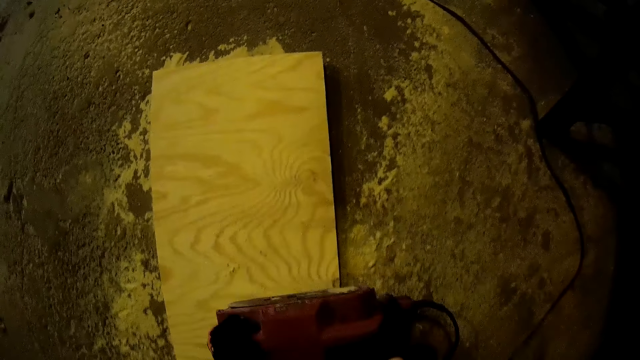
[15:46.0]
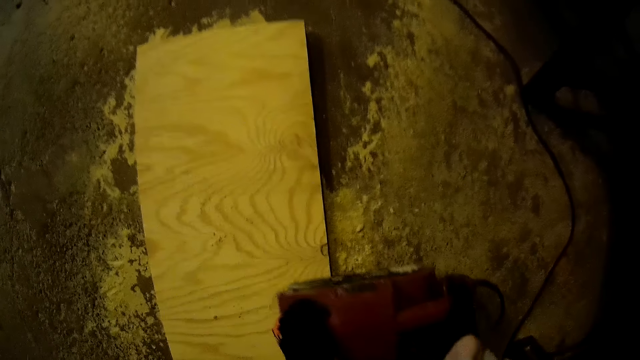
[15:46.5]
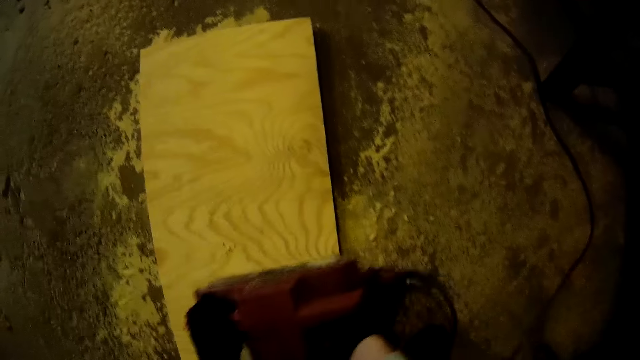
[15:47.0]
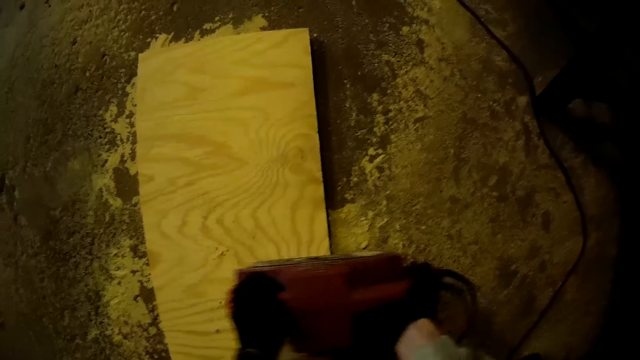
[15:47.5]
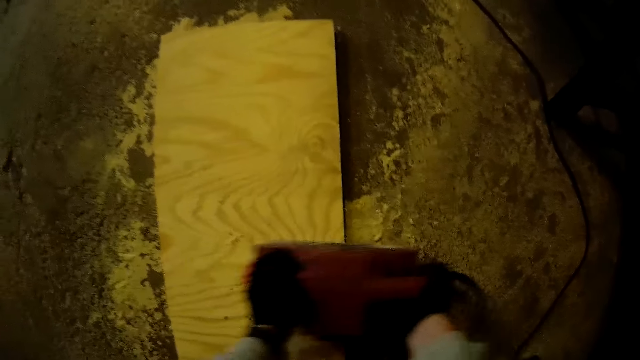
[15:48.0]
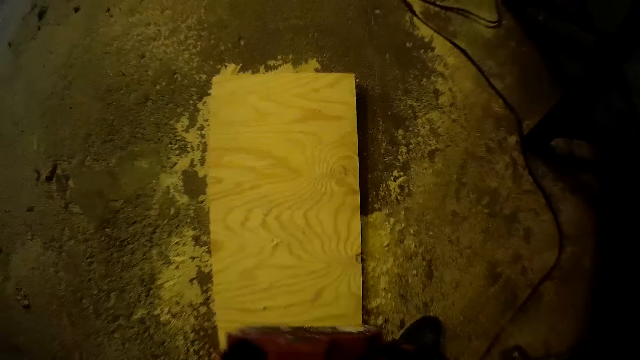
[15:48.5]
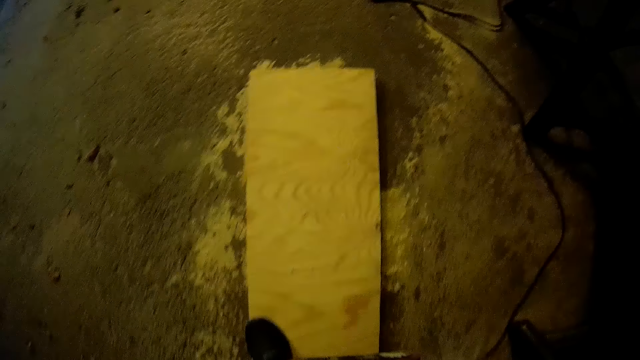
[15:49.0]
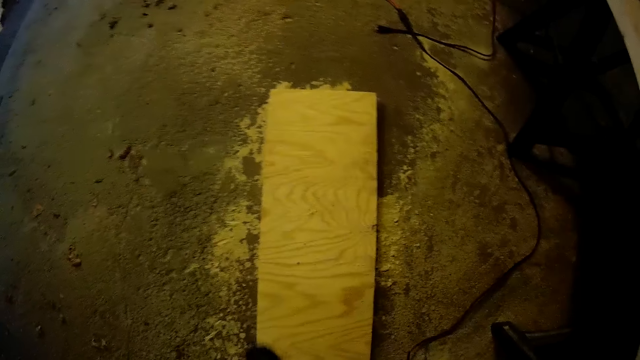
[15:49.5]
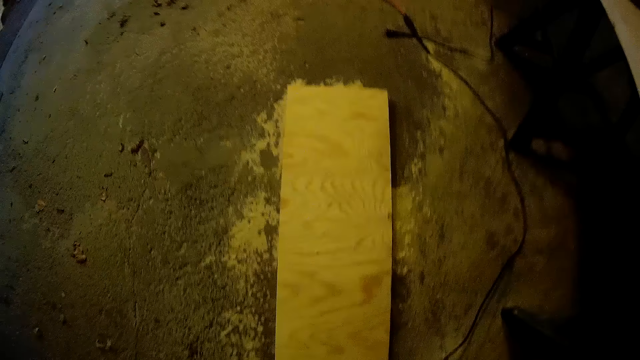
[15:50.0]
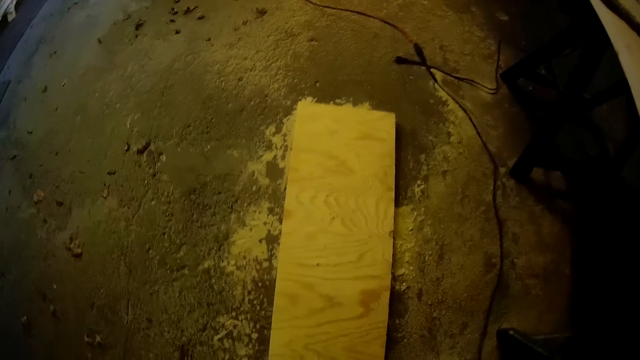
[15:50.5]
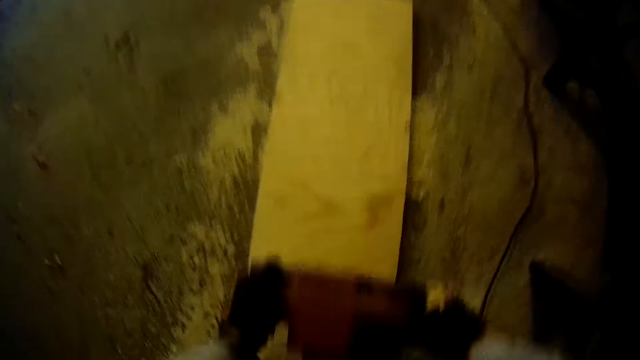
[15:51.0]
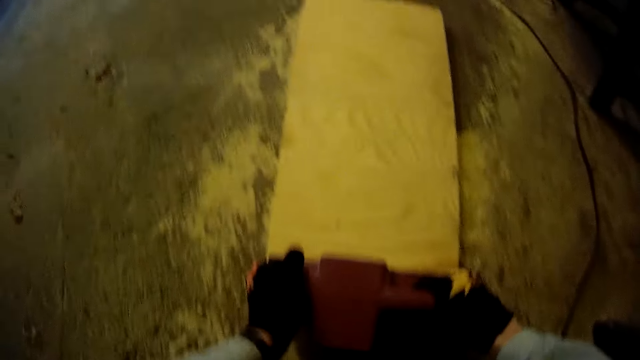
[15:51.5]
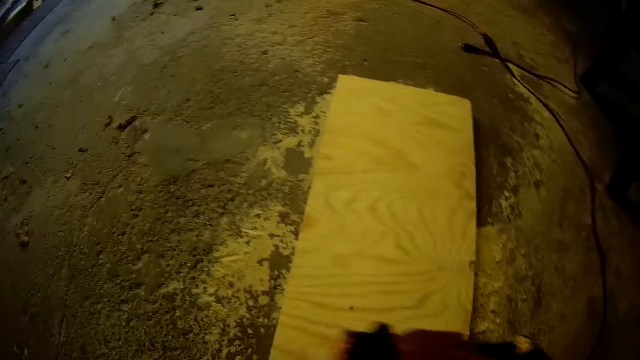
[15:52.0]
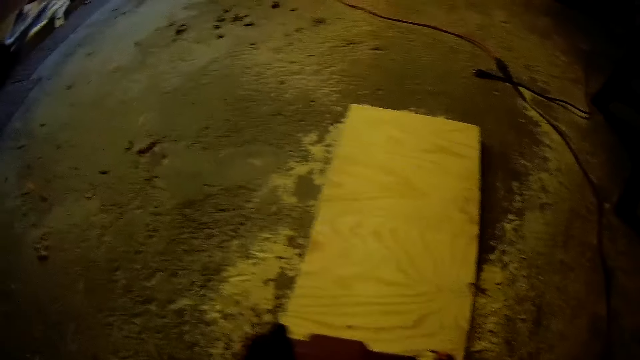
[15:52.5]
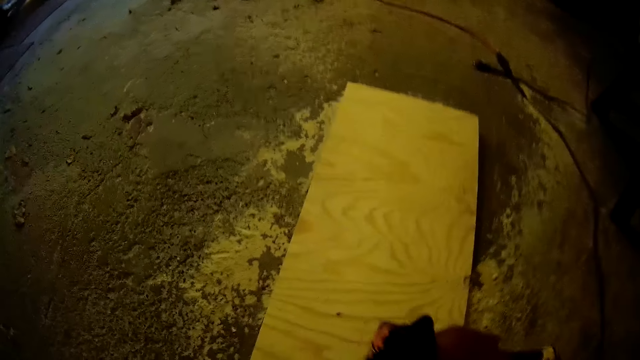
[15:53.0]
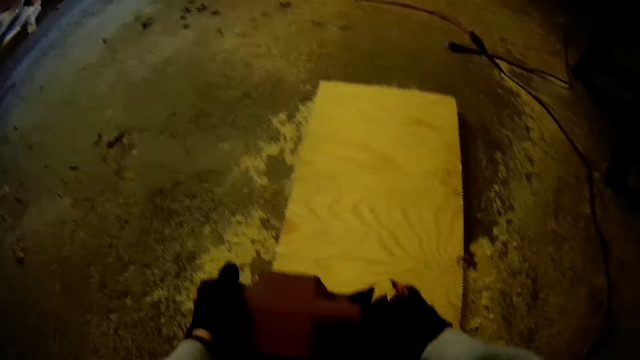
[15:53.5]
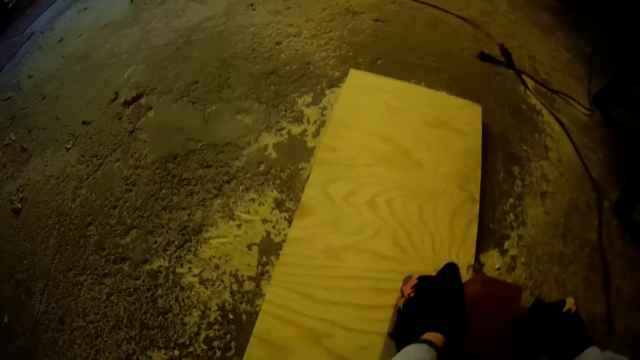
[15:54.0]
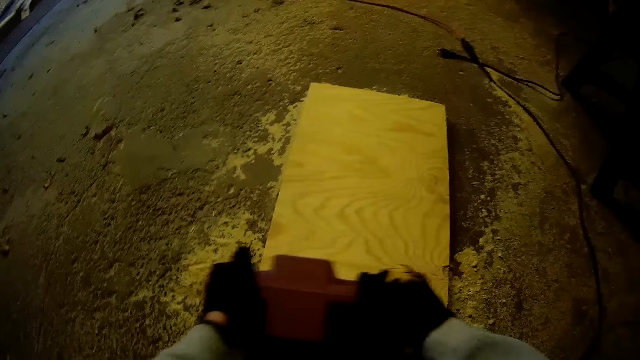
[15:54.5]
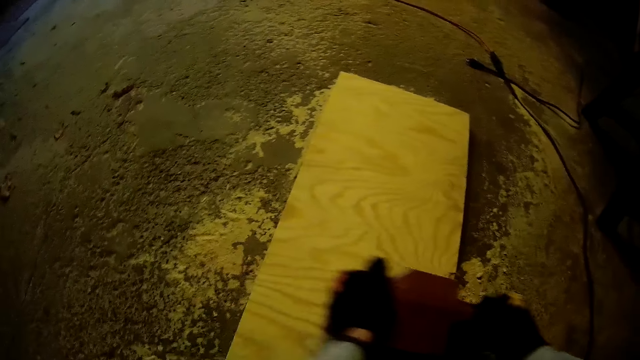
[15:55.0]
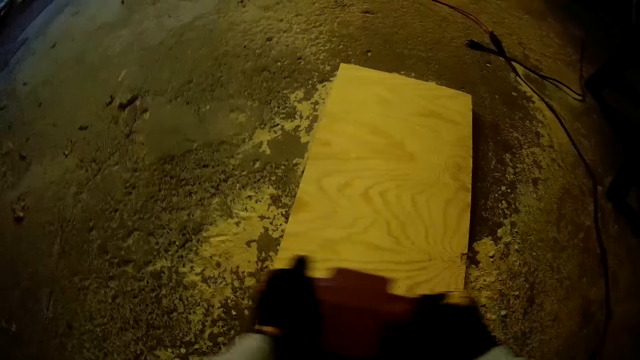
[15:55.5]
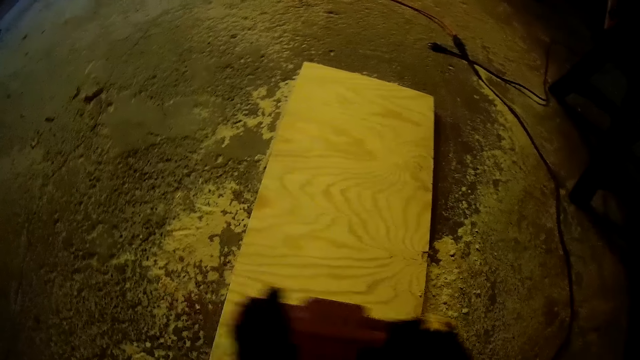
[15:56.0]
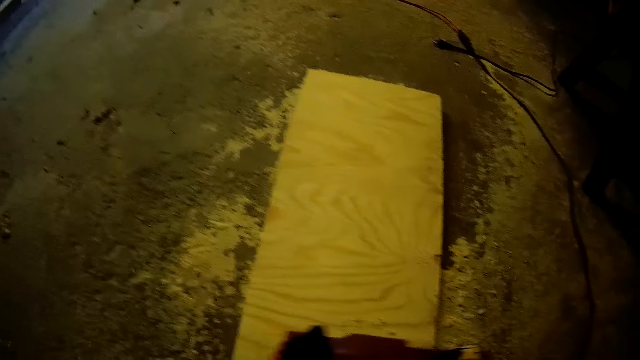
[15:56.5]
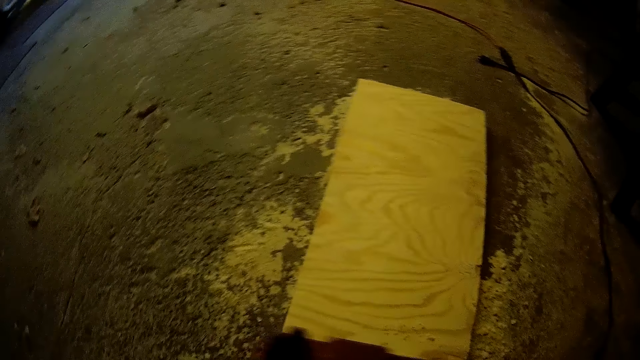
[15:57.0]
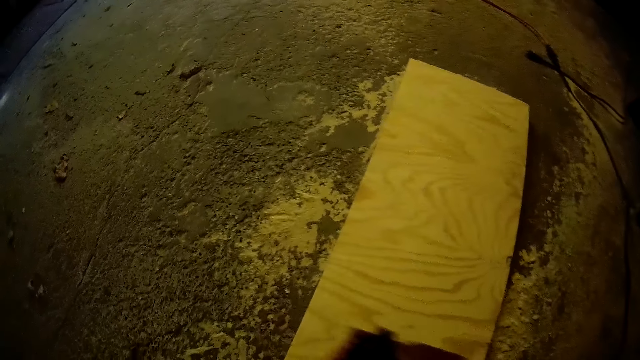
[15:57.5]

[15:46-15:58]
The camera wearer stops sanding the lumber. They sand the lumber.

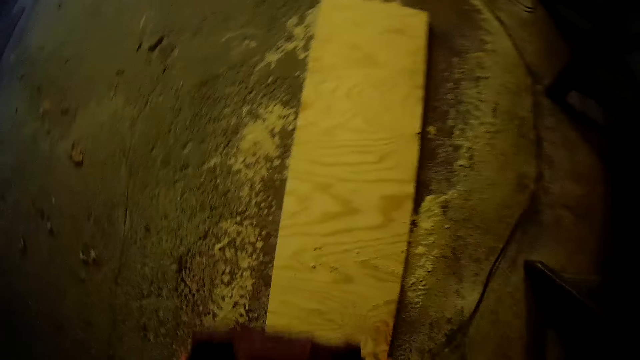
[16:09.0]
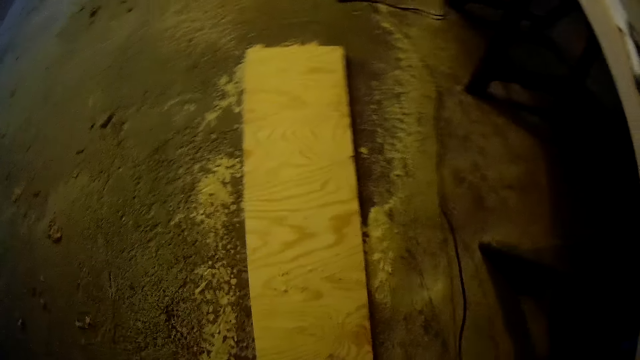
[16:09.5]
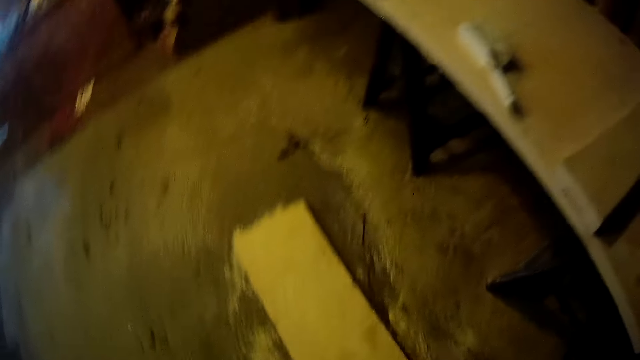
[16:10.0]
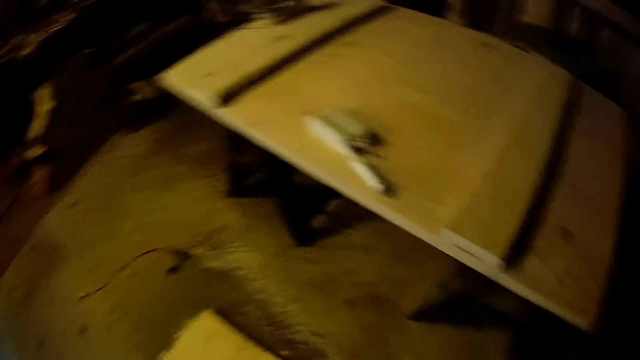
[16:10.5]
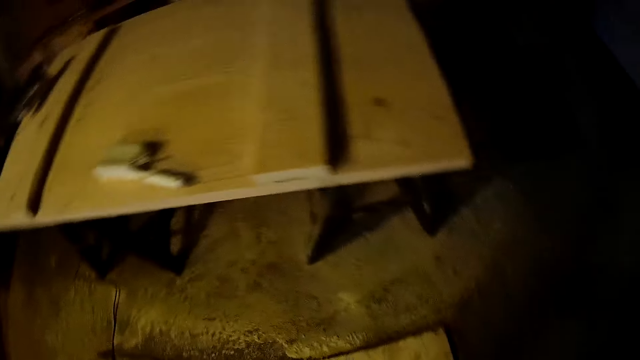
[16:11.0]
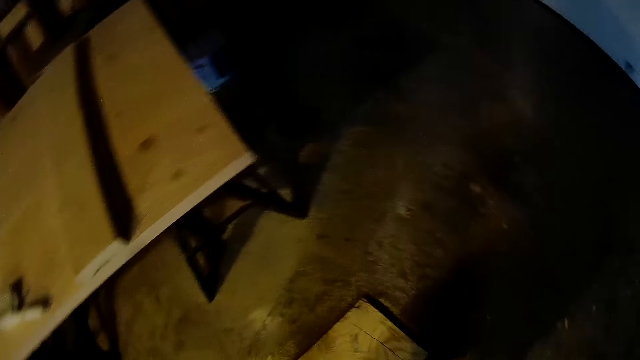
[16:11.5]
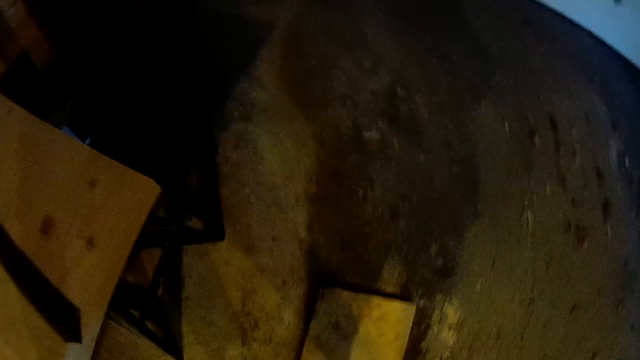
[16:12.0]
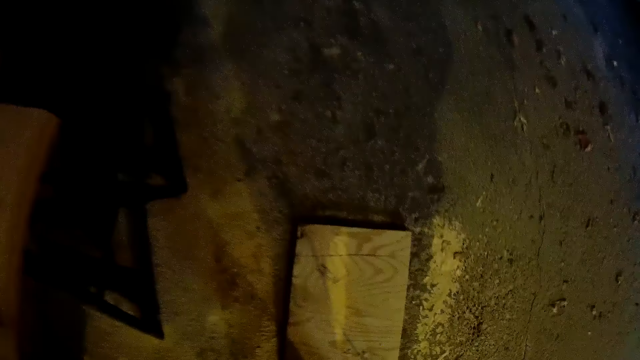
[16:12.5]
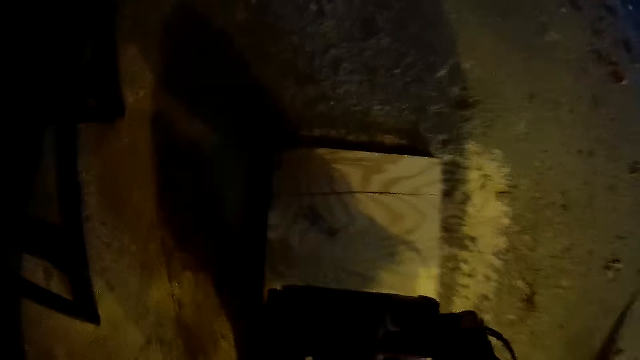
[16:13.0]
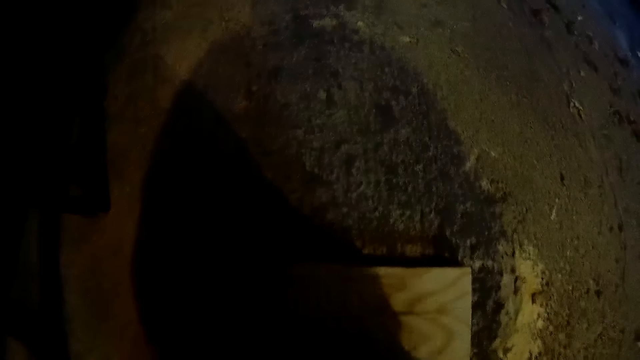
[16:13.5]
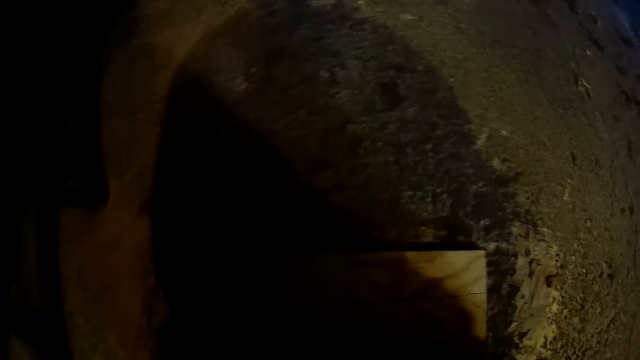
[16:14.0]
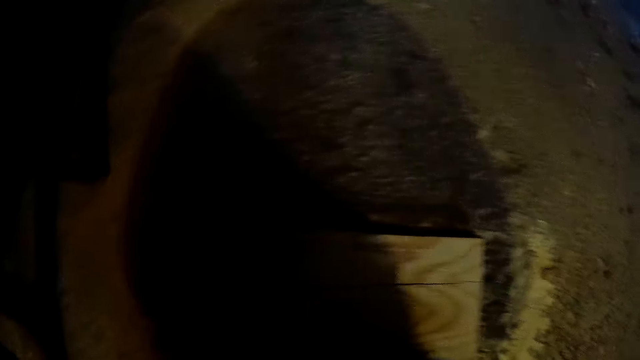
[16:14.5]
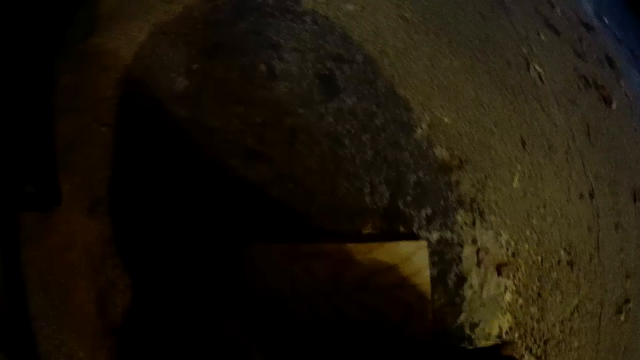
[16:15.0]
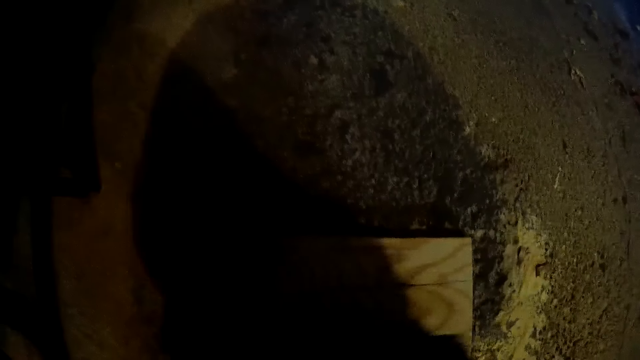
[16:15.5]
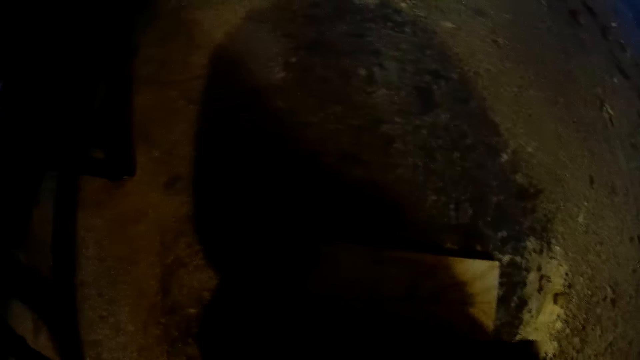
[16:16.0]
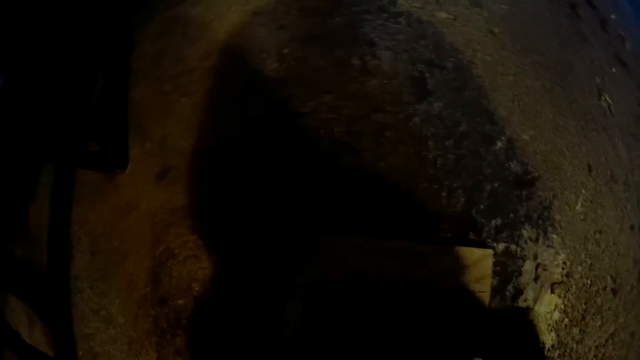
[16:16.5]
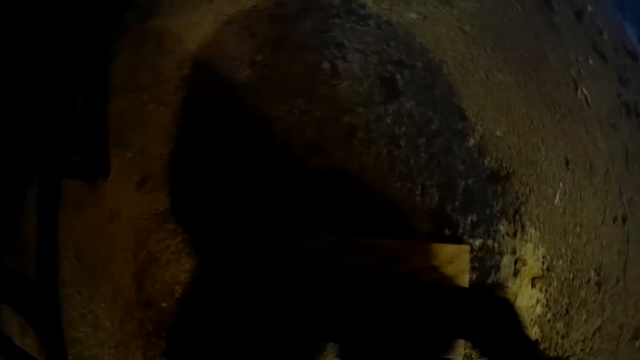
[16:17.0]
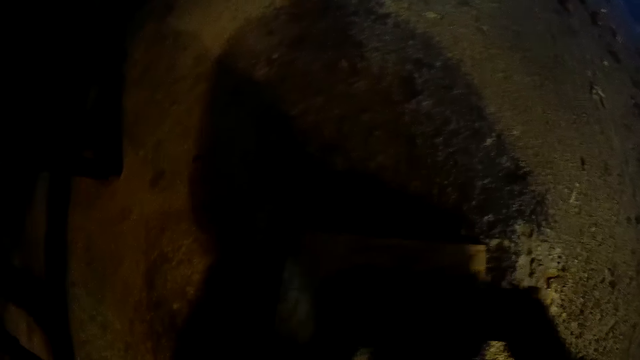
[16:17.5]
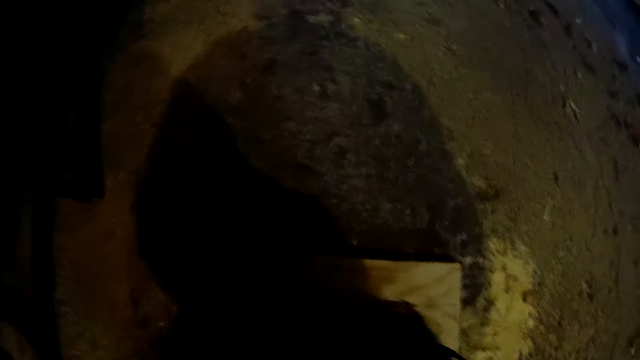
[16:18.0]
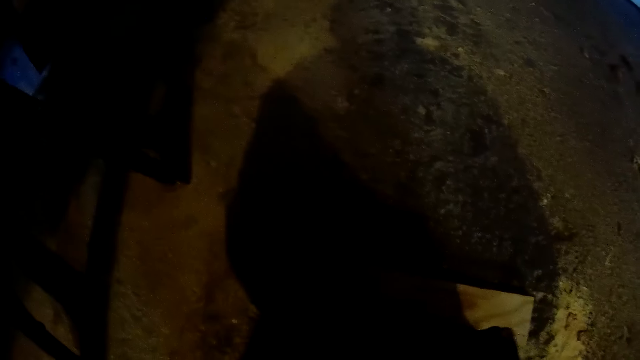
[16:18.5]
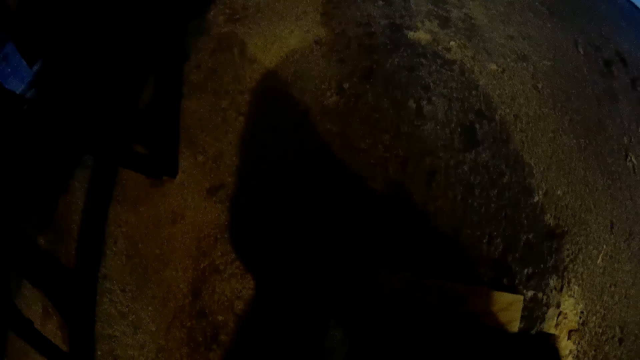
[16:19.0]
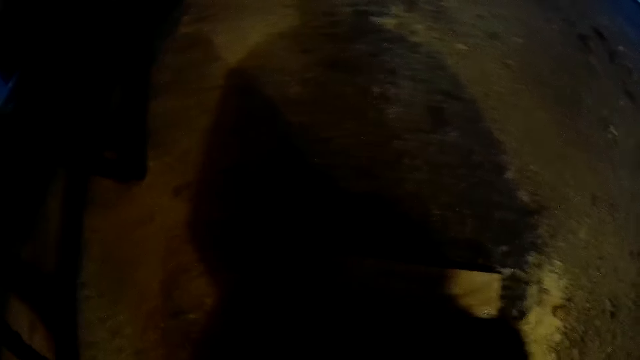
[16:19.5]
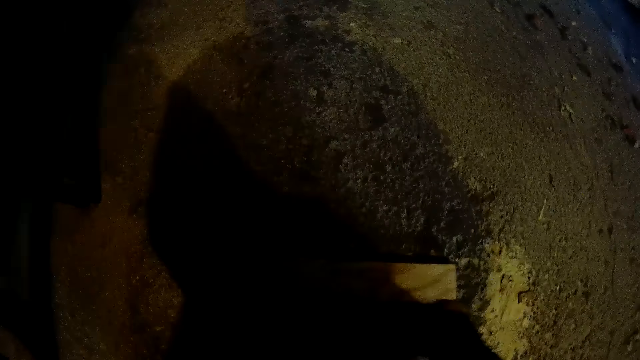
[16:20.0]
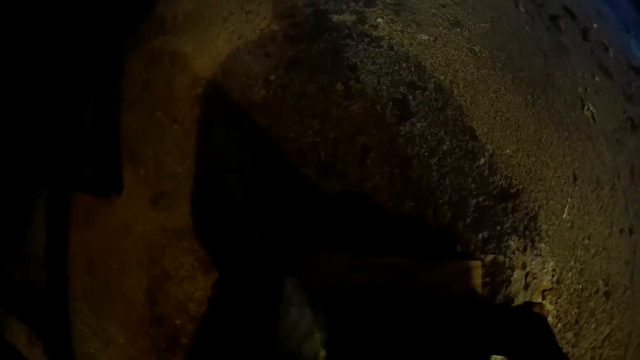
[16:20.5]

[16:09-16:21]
The camera wearer stops sanding the lumber. They turn around. They file the long plank with an electric wood filer.
